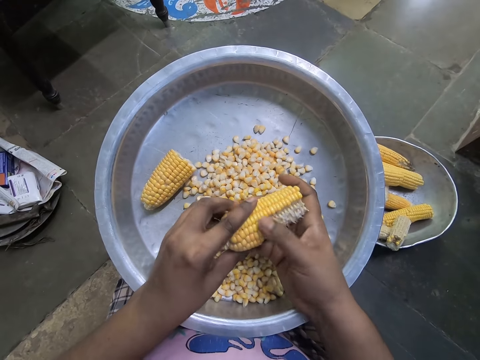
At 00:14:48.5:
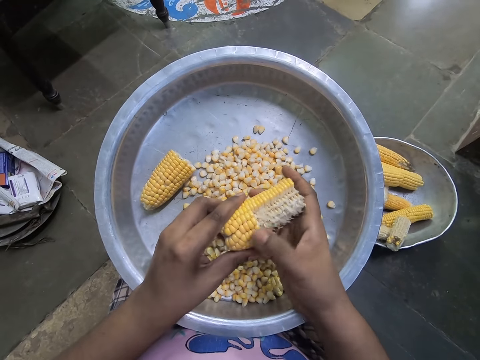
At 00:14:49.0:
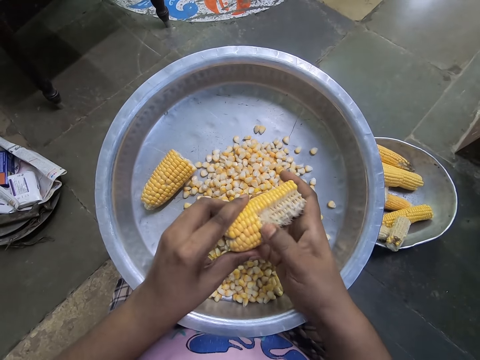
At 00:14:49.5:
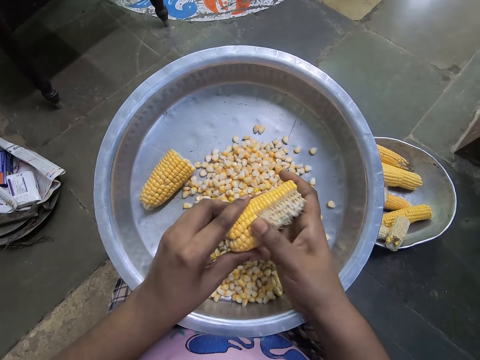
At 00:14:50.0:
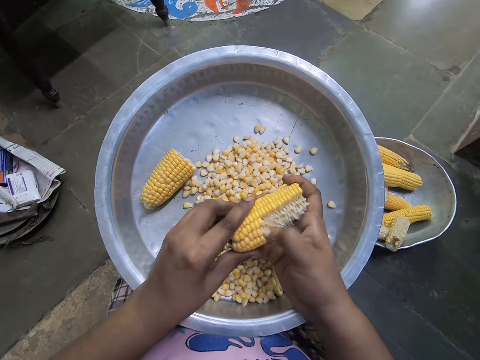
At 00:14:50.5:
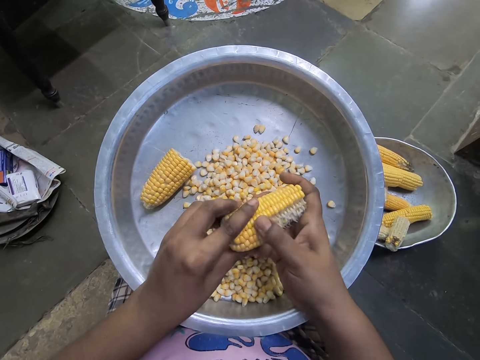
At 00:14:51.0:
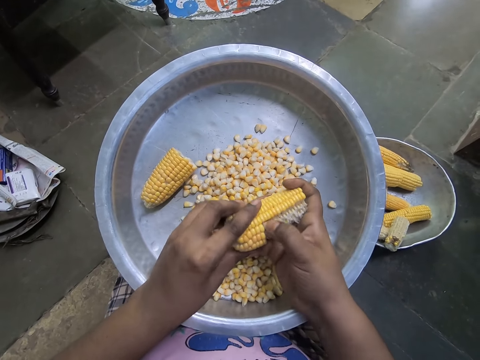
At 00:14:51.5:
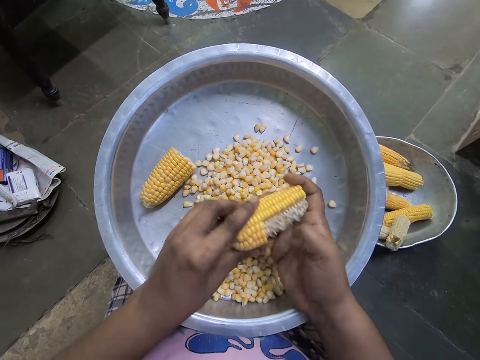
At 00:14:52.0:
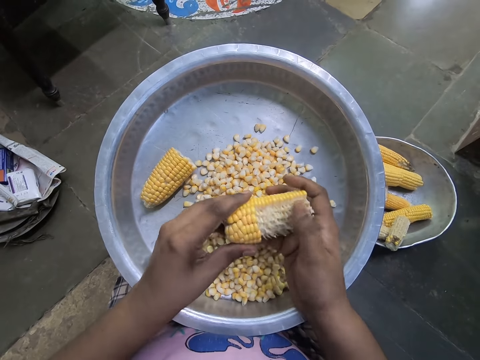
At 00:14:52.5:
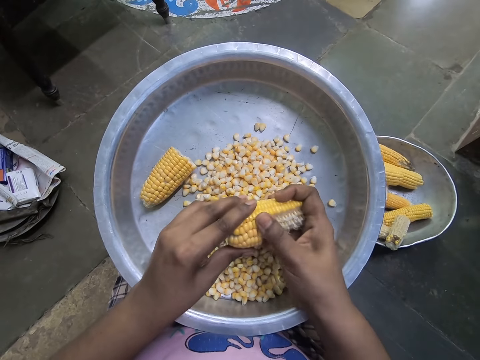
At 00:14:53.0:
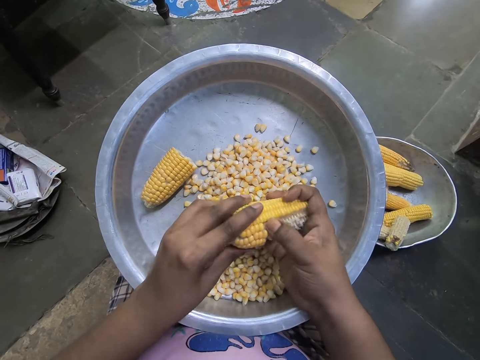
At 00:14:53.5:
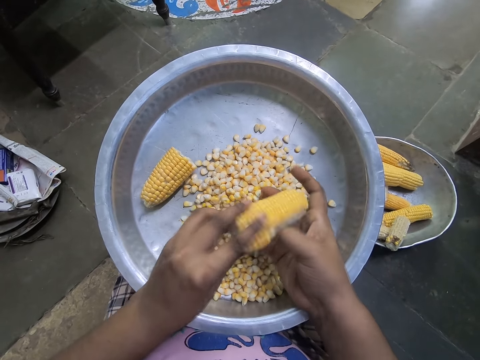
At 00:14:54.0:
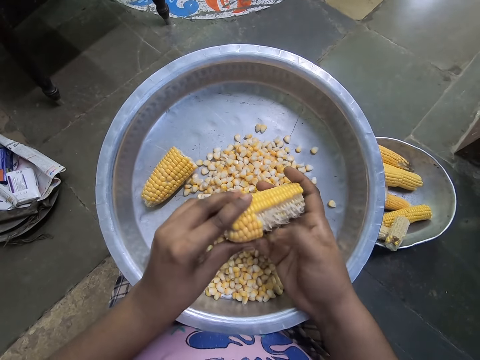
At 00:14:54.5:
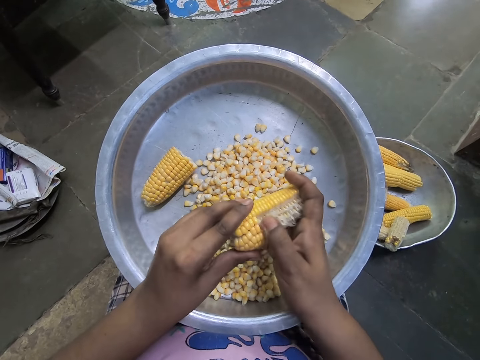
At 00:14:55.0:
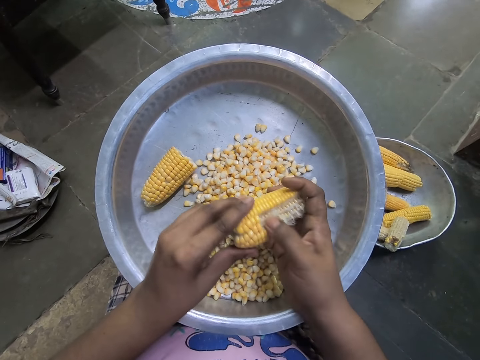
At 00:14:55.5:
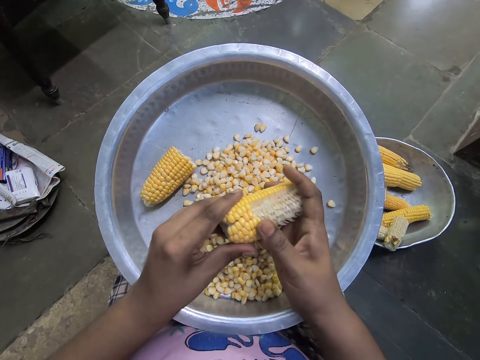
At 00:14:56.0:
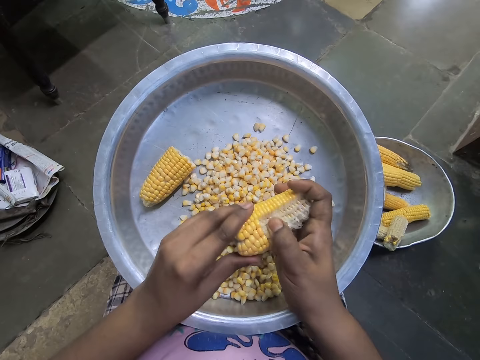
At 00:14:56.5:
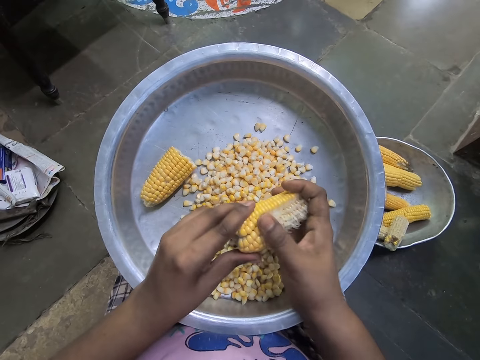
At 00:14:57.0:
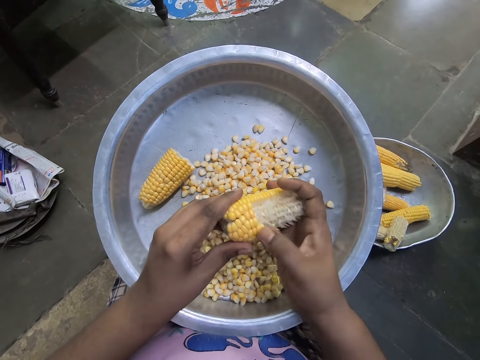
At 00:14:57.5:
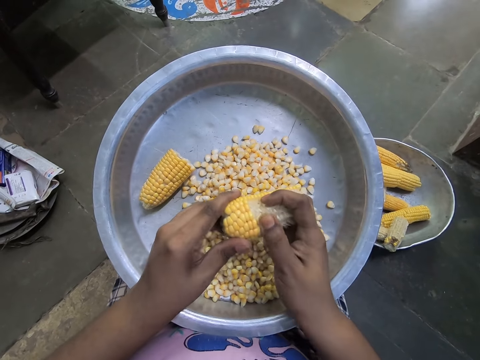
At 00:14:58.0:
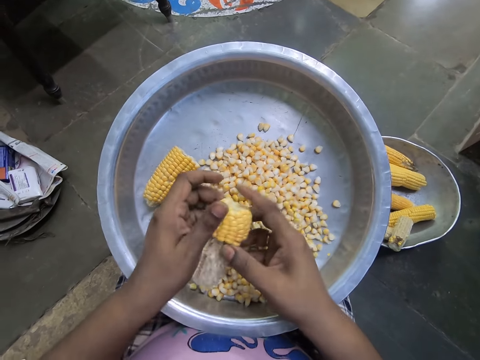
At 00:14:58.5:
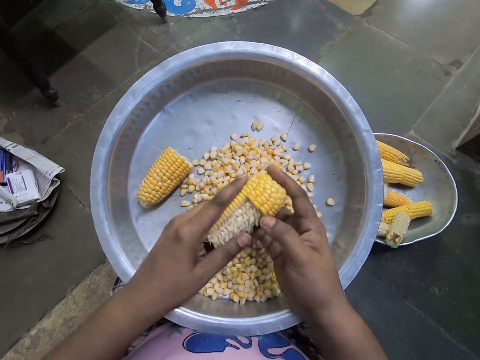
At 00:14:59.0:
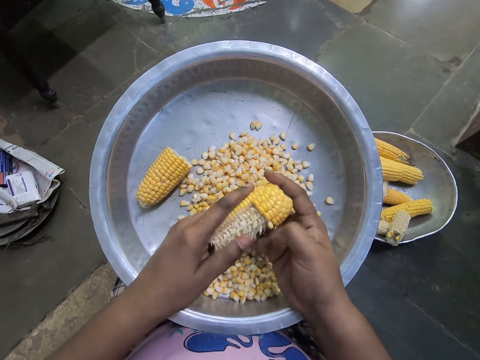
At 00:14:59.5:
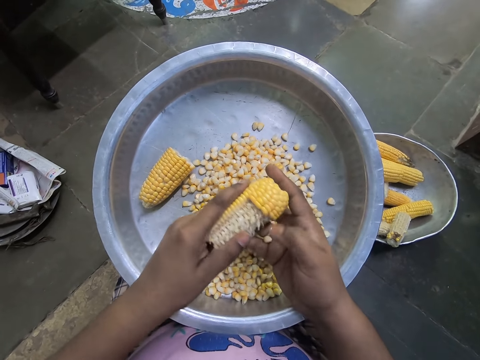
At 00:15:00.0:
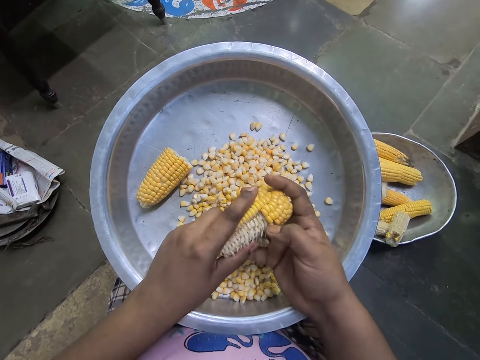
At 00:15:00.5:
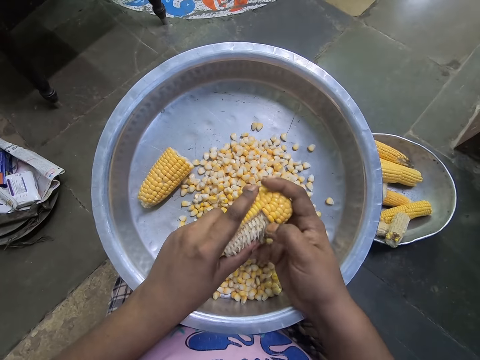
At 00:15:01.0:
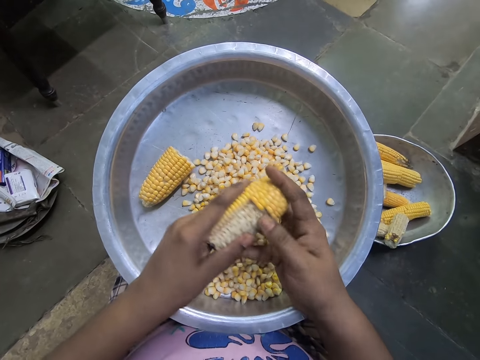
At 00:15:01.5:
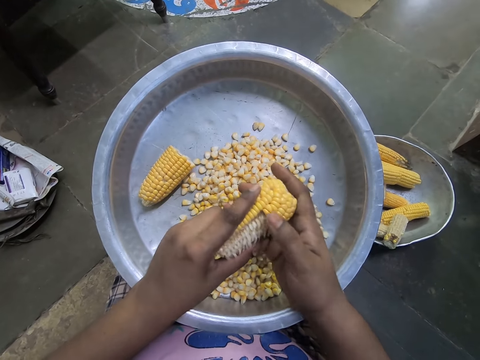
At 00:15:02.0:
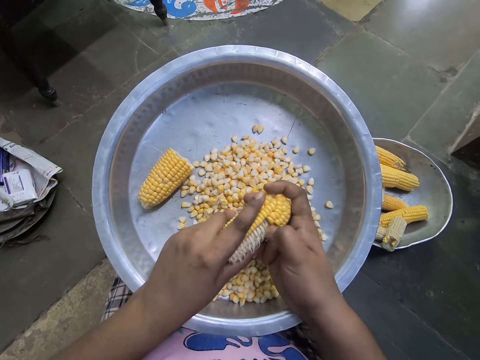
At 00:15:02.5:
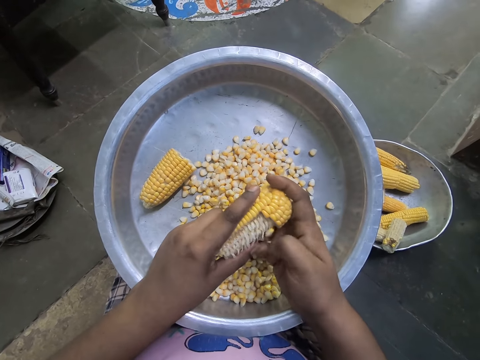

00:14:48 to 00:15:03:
The camera wearer rotates the corncob in her hands. She shells corn from the corncob into the stainless tray on her lap with her right hand.

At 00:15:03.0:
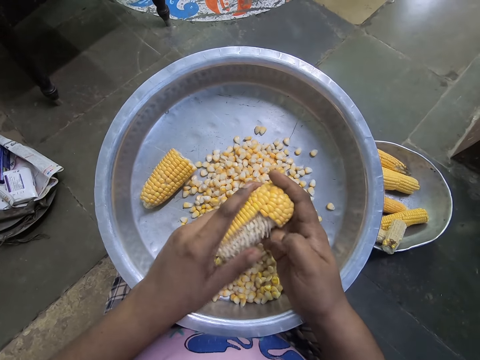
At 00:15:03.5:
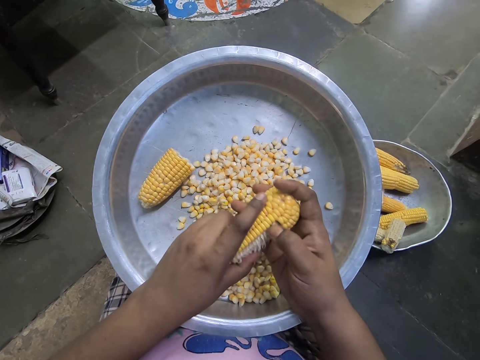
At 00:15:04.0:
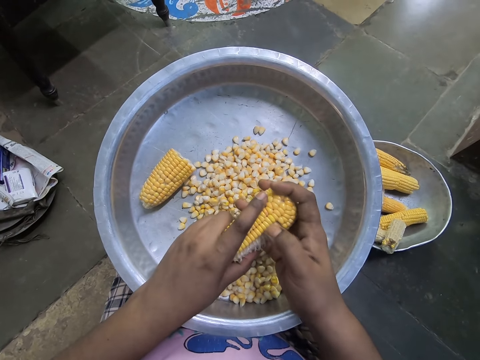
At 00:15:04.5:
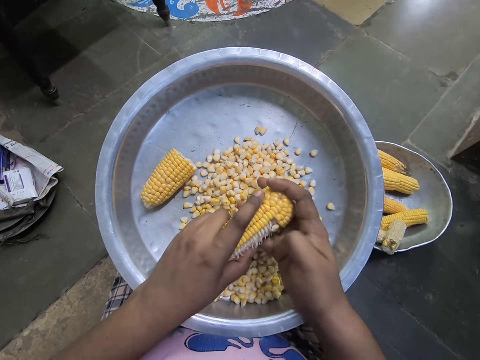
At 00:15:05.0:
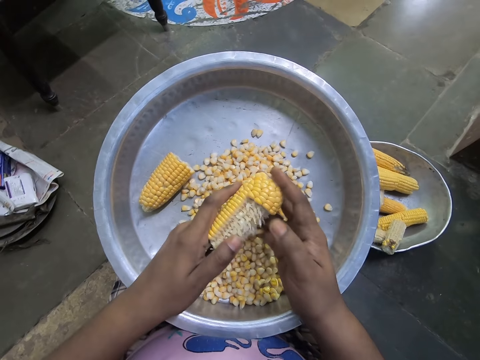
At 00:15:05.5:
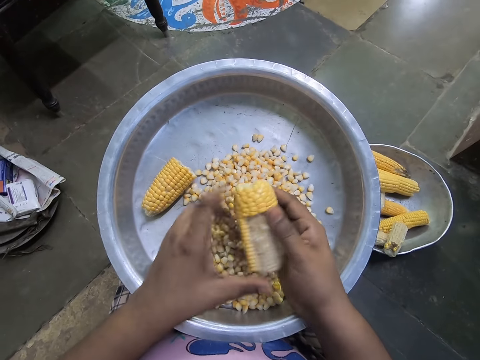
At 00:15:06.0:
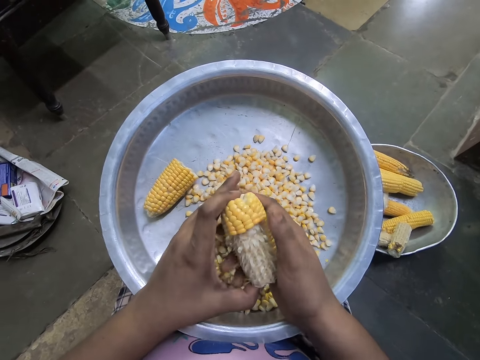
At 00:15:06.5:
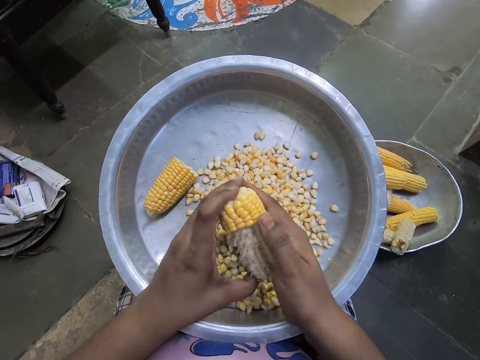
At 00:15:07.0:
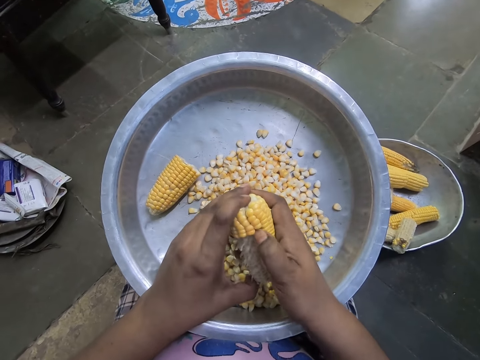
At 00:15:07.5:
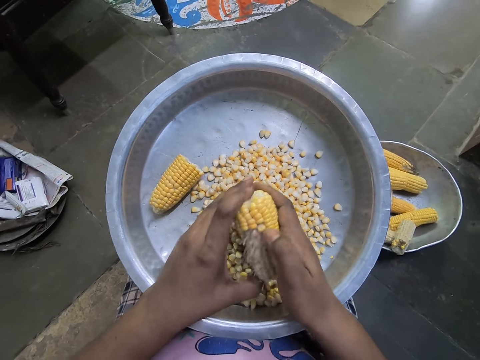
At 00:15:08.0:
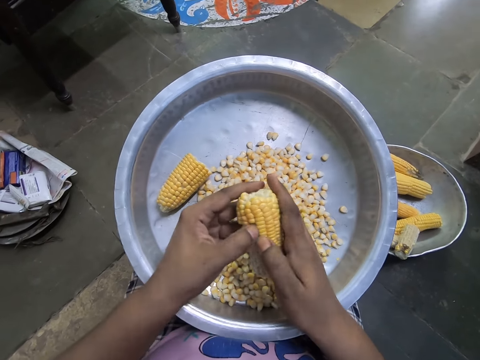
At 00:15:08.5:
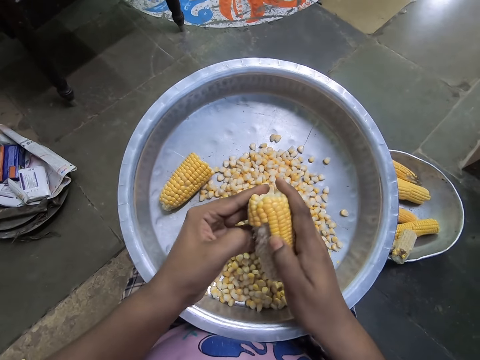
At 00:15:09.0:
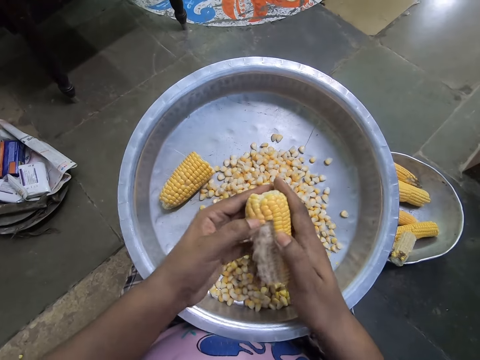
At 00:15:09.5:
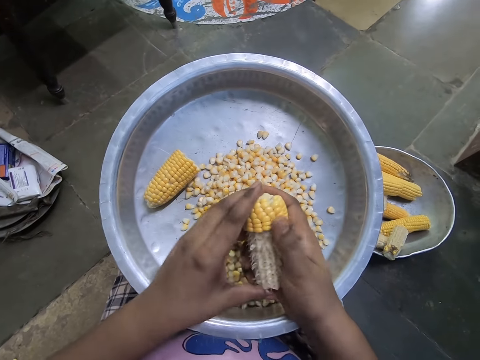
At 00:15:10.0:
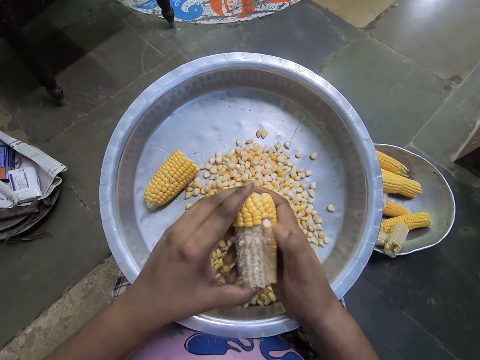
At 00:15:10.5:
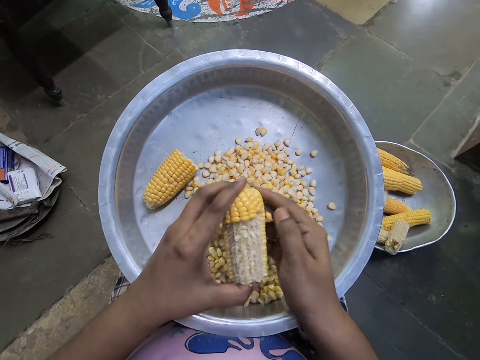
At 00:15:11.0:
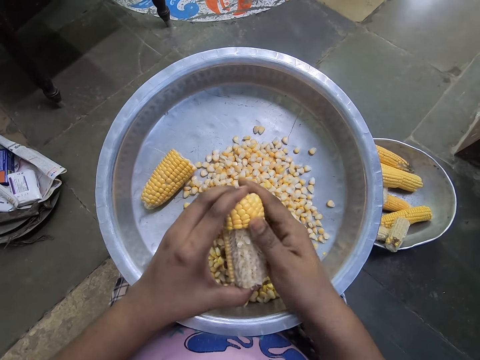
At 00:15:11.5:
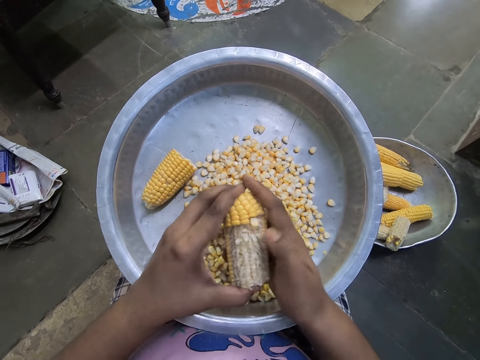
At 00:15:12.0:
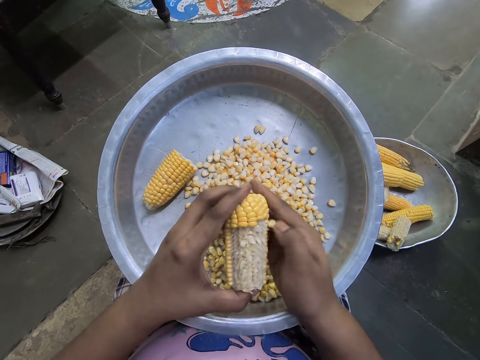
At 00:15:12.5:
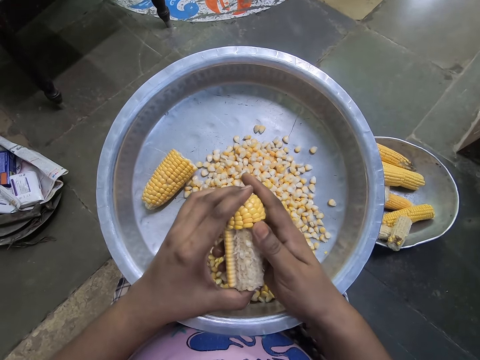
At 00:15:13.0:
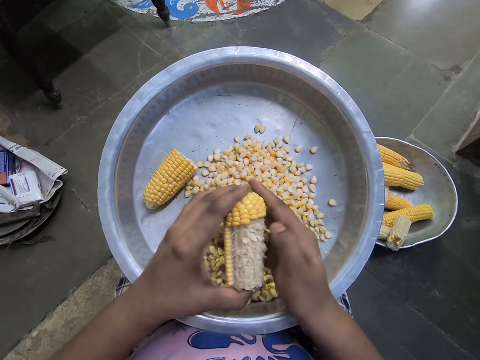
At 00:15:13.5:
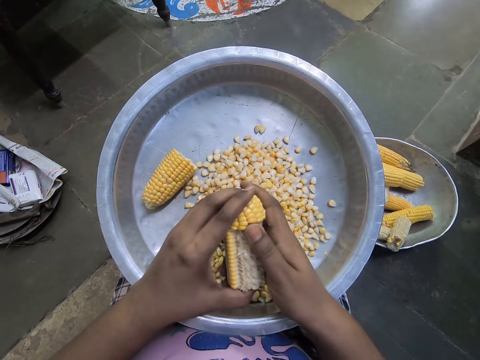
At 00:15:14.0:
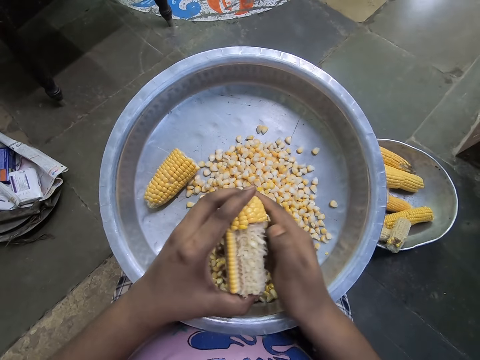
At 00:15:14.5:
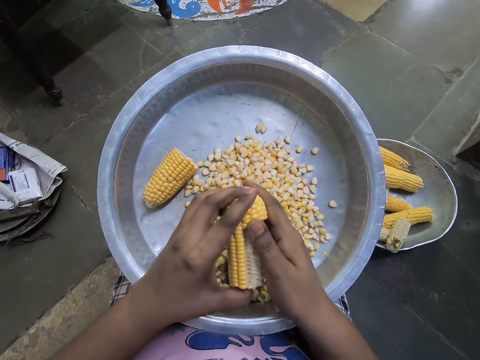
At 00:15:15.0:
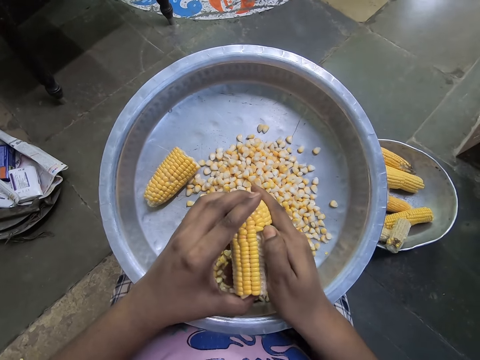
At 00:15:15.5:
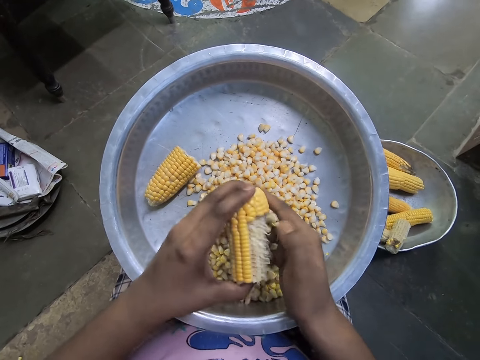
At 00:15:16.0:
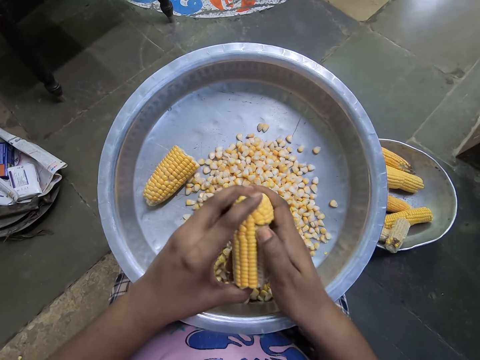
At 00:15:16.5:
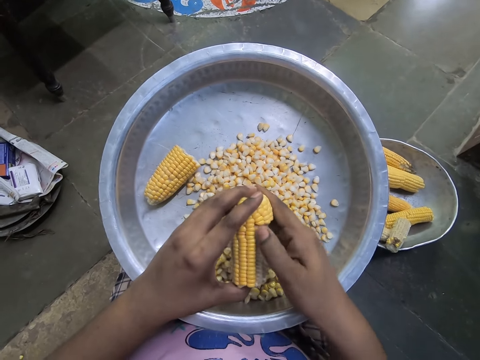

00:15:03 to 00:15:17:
The camera wearer rotates the corncob in her hands. She shells corn from the corncob into the stainless tray on her lap with her right hand. She shells corn from the corncob into the stainless tray on her lap with her left hand. She shells corn from the corncob into the stainless tray on her lap with her right hand.
